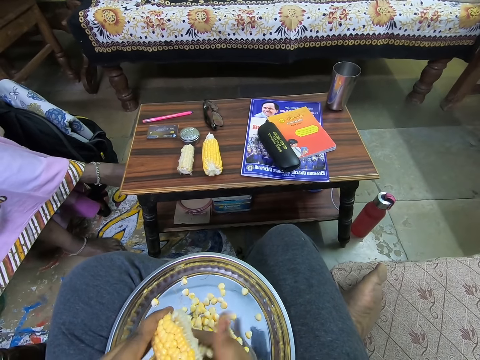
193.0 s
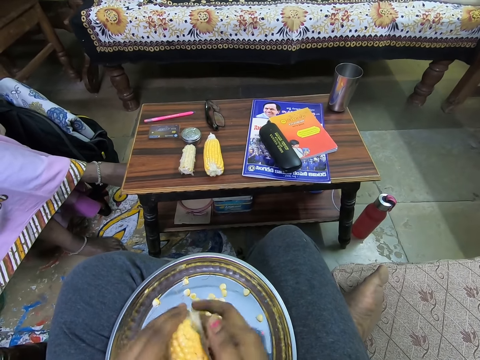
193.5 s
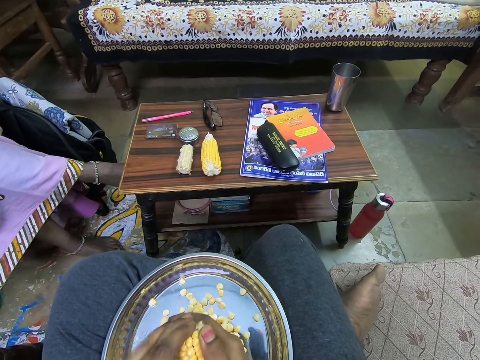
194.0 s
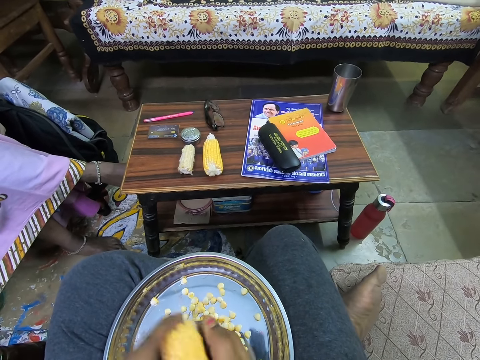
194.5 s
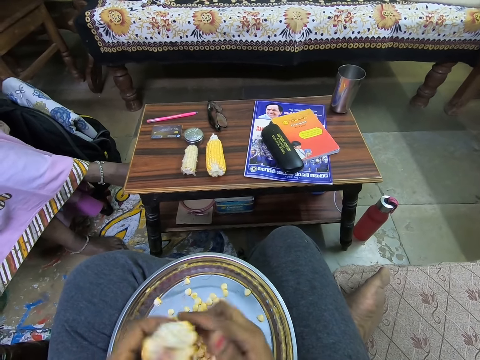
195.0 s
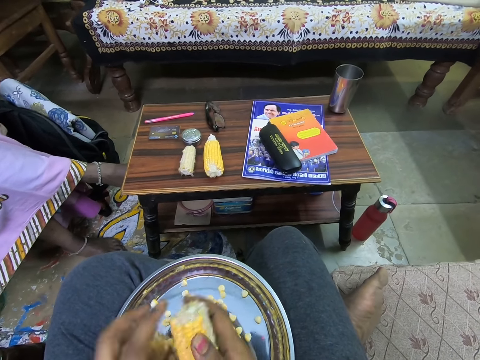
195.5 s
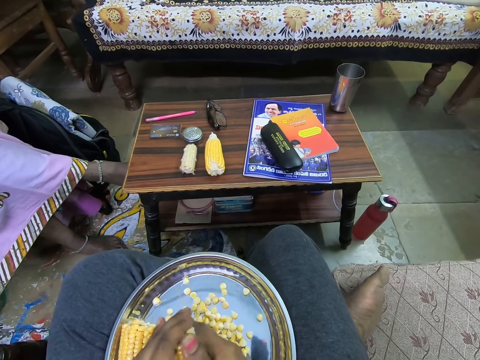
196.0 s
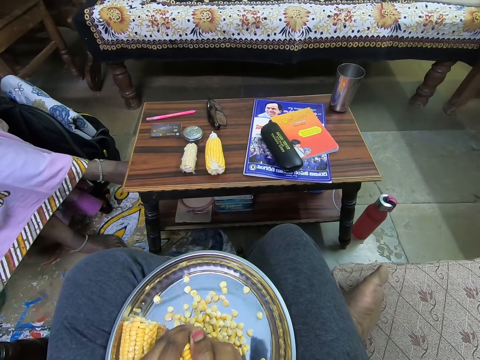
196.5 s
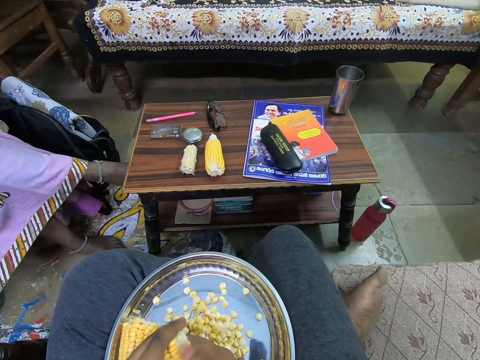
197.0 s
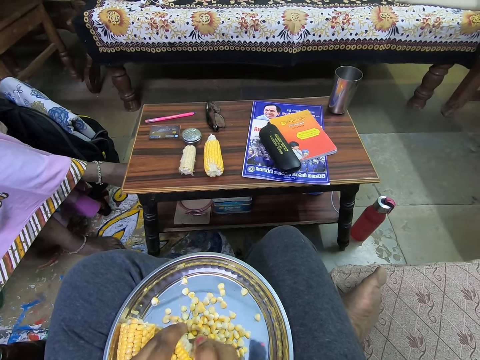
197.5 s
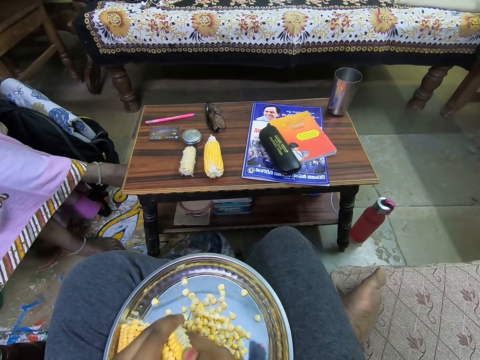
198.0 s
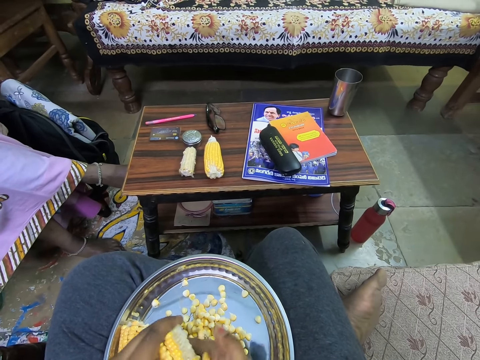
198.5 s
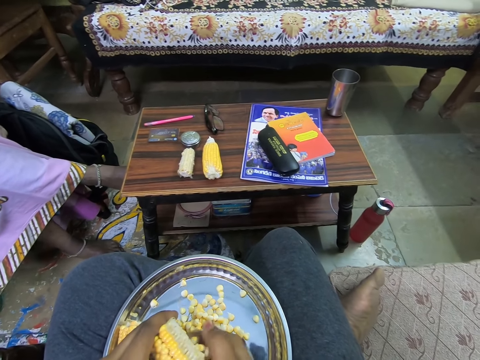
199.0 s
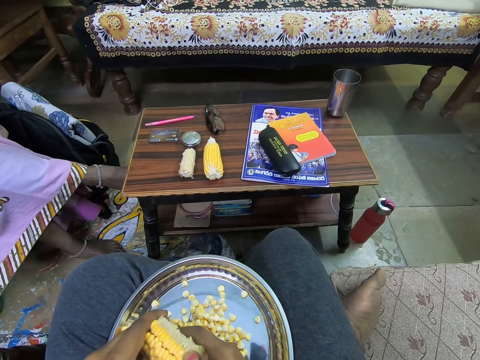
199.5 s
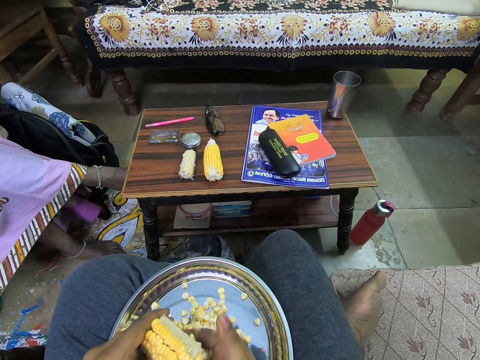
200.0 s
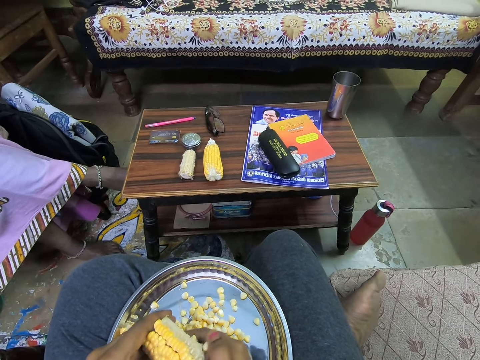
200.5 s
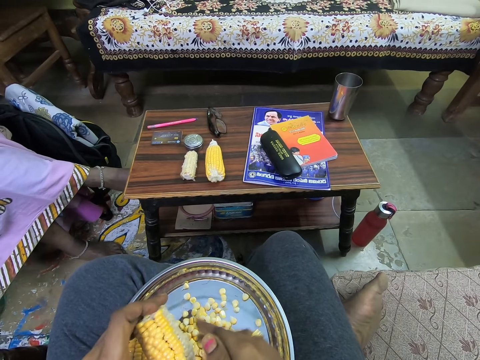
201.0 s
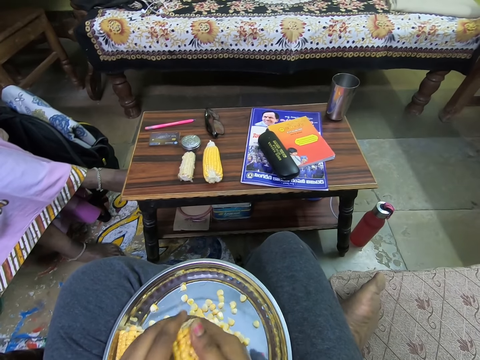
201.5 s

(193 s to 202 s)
The camera wearer turns the maize cob. They remove grains from the maize cob.

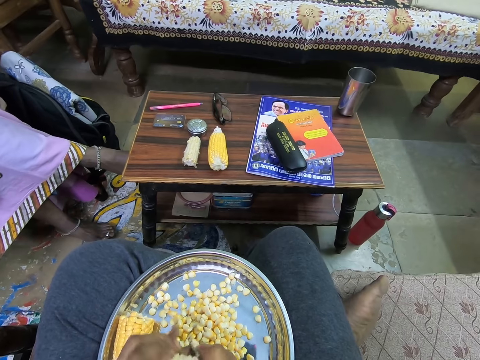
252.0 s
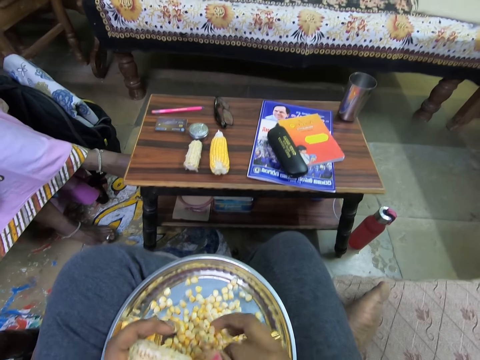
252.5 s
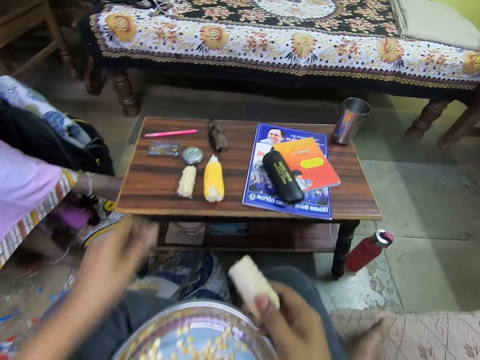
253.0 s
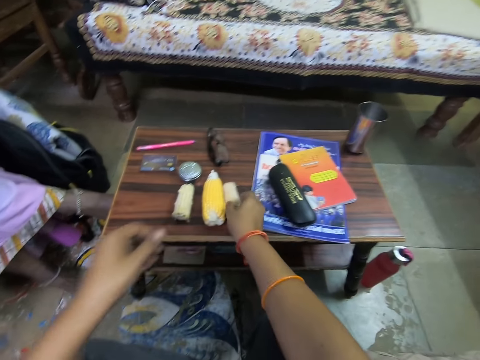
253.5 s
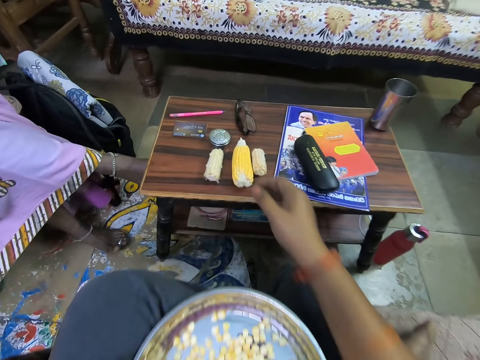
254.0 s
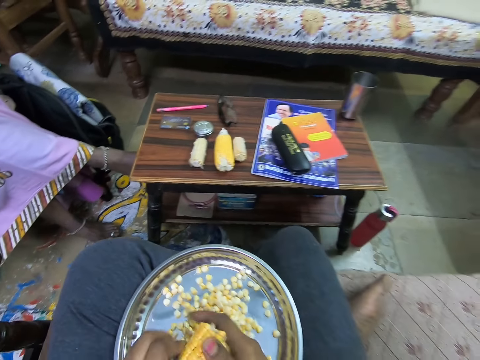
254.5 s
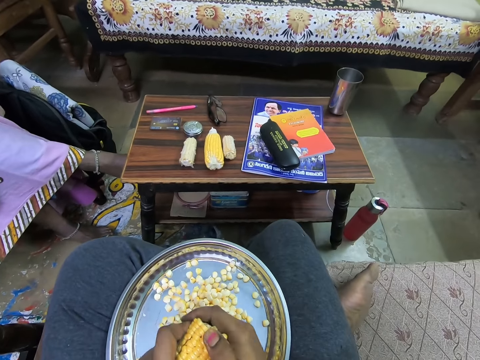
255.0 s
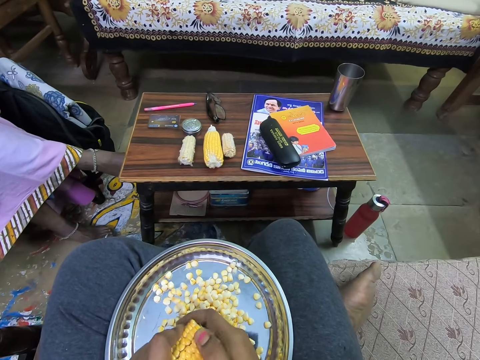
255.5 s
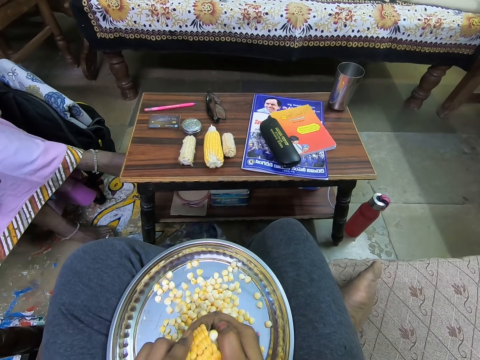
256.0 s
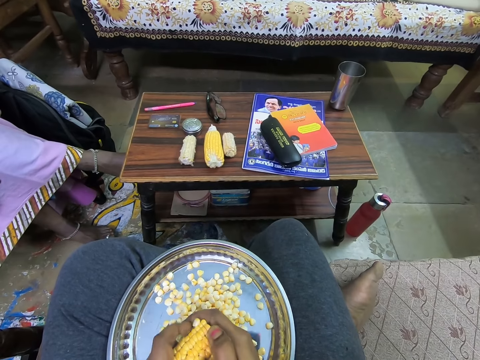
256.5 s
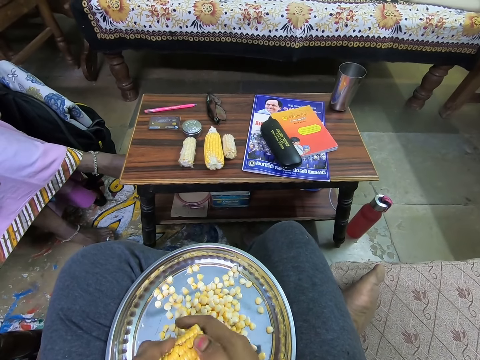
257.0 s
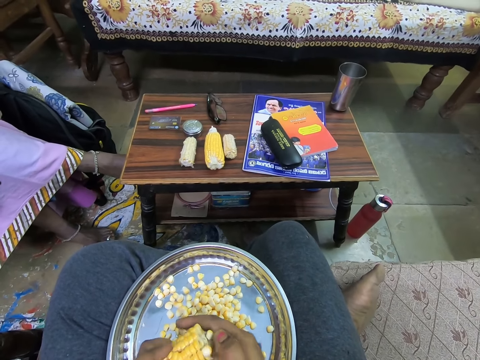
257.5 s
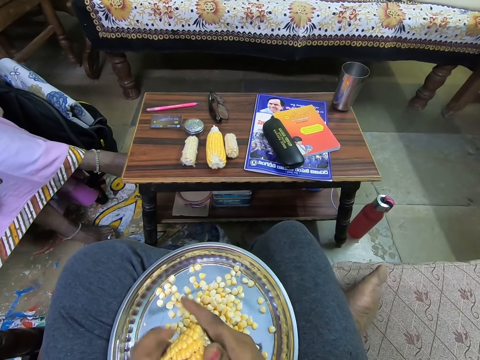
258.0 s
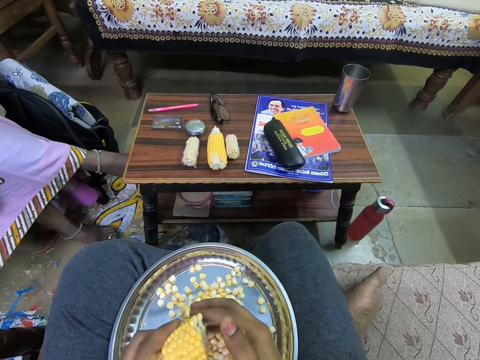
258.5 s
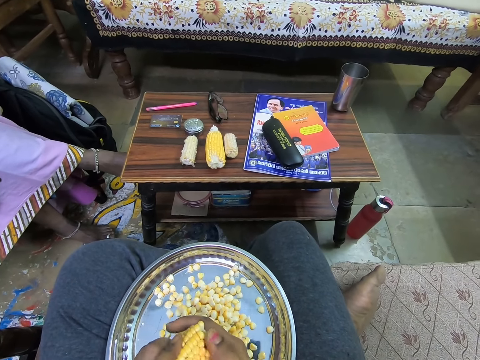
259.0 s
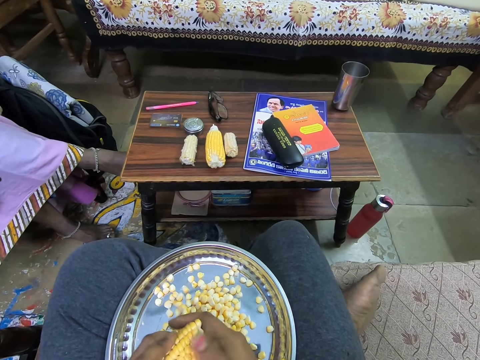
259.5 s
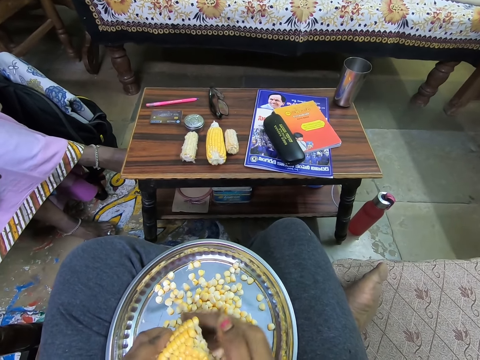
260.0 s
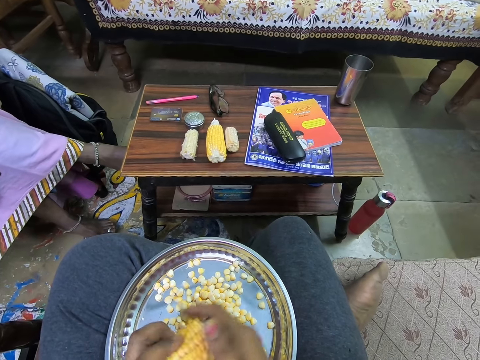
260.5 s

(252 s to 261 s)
The camera wearer drops the naked corn on the table with his right hand. He picks the corn from the tray with his left hand. He holds the corn with both hands. He removes grains from the corn. He peels the corn in both hands in the tray on his laps with his right hand.

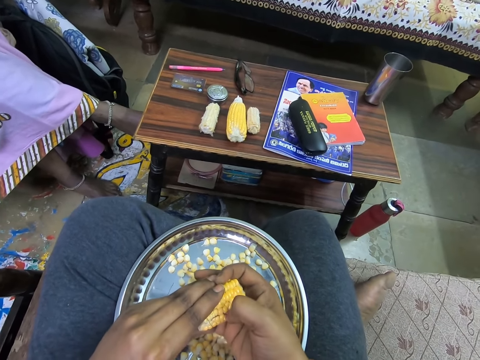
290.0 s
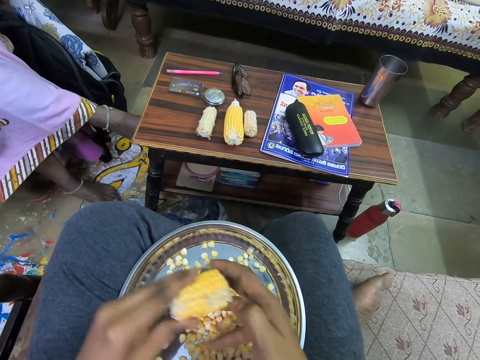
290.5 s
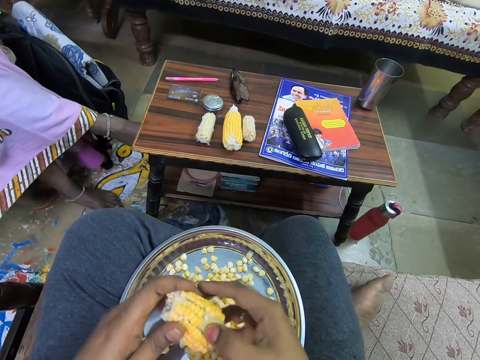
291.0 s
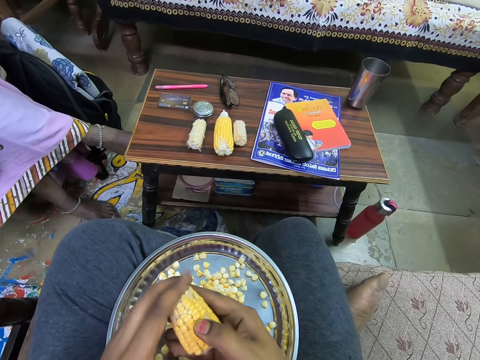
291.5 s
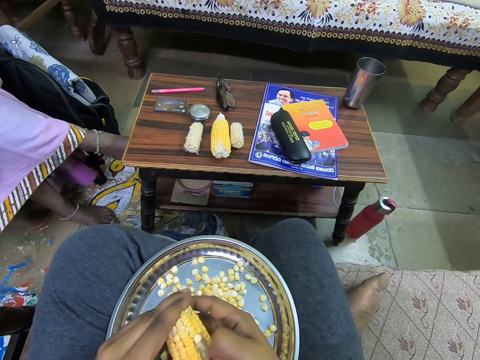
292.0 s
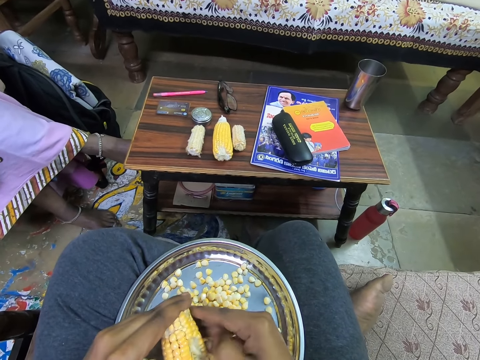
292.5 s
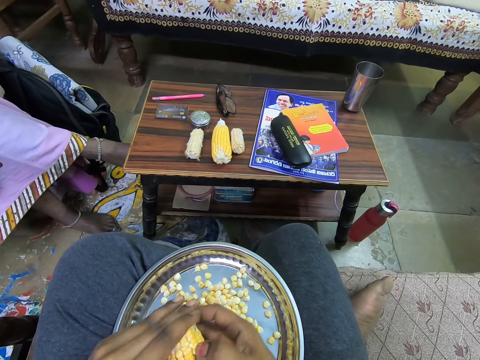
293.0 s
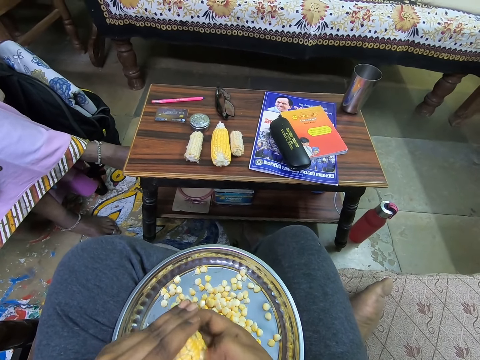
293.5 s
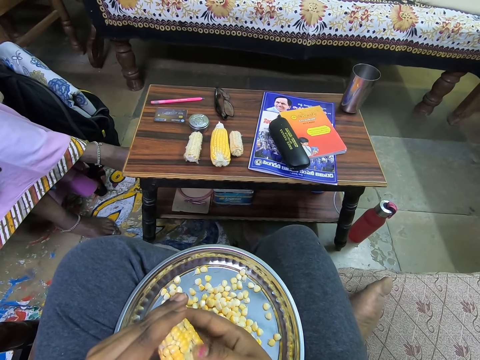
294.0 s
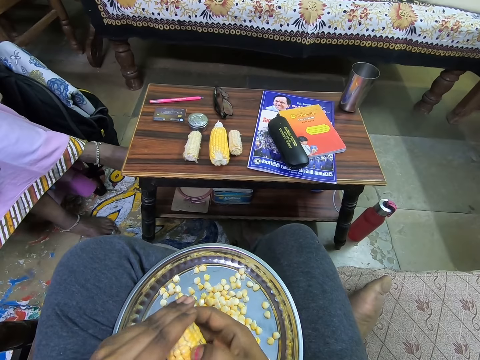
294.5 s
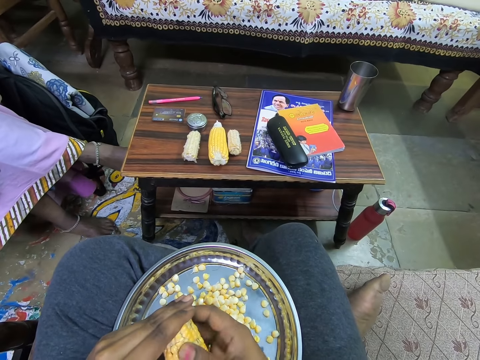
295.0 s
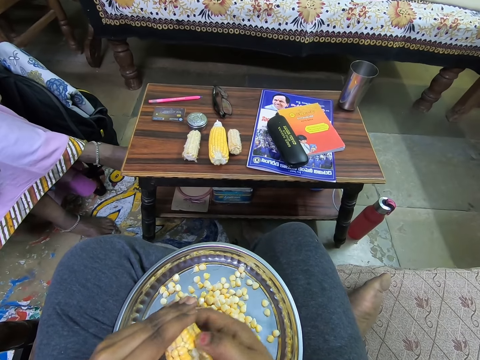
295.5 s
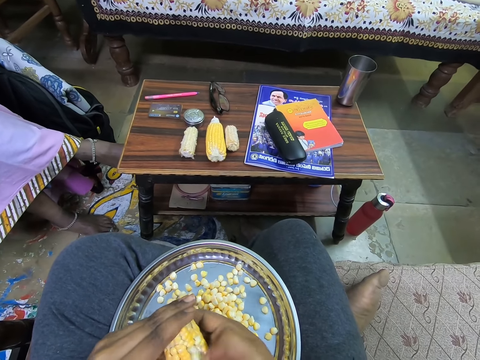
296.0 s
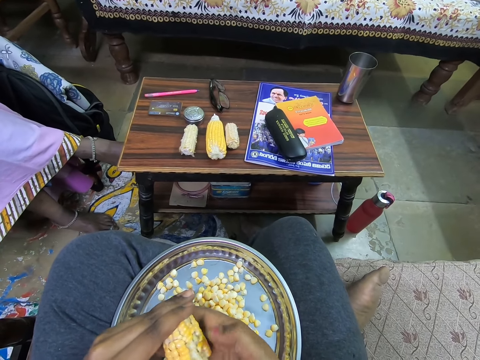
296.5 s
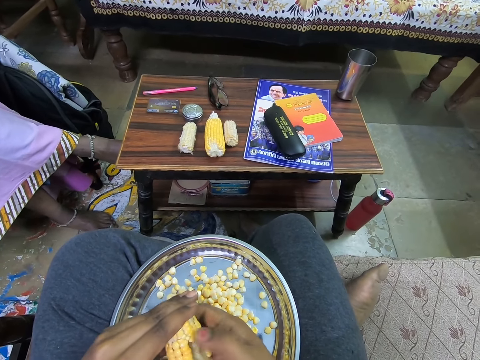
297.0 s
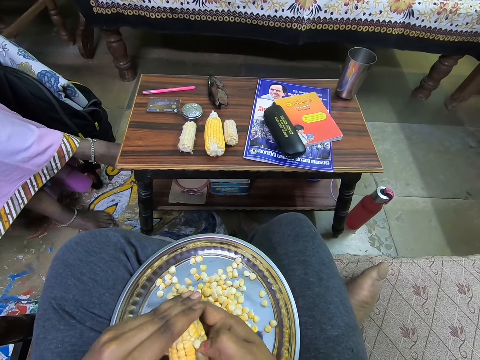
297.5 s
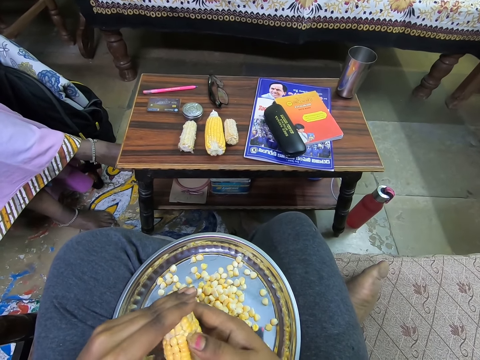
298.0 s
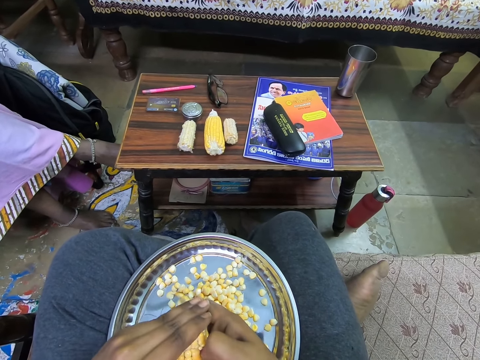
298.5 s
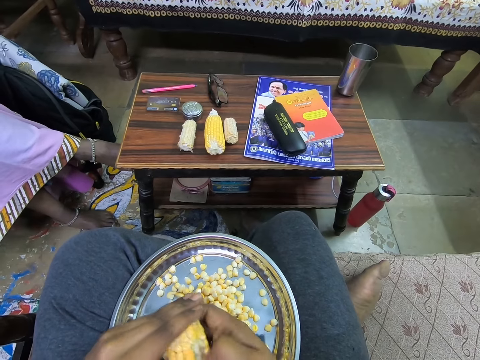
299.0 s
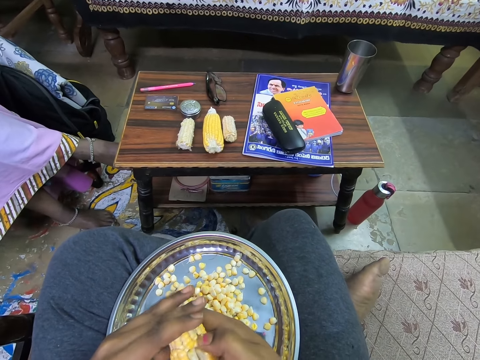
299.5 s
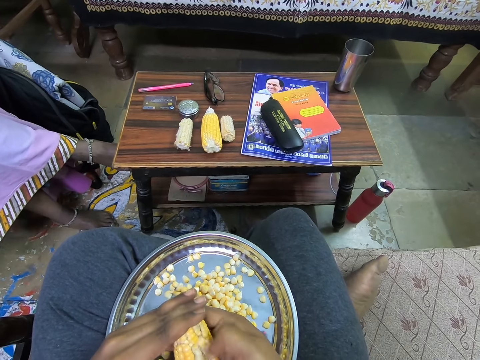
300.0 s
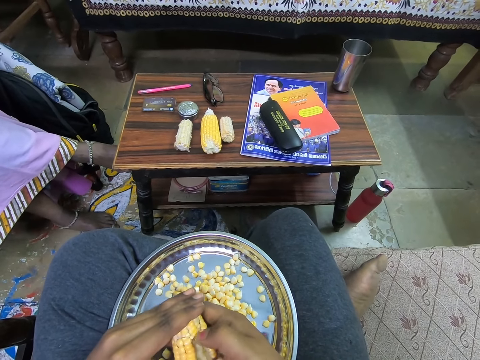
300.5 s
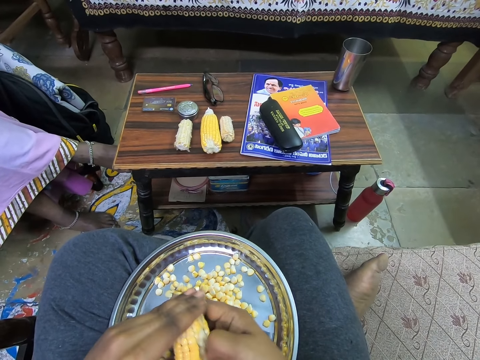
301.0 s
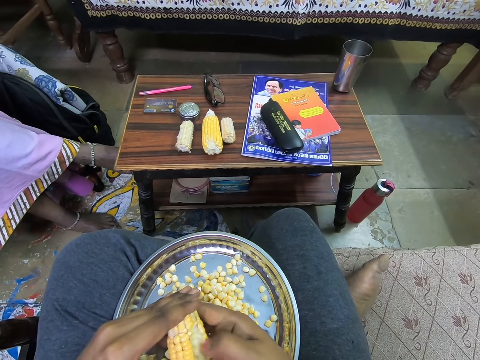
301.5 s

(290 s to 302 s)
The camera wearer puts the extracted corn on the tray. They extract corn.
